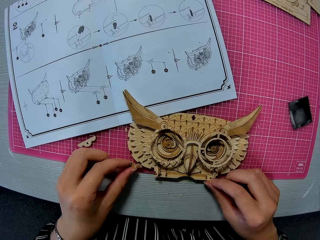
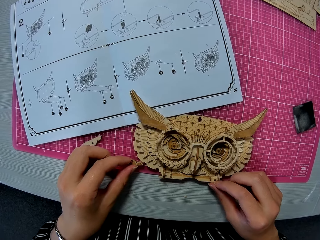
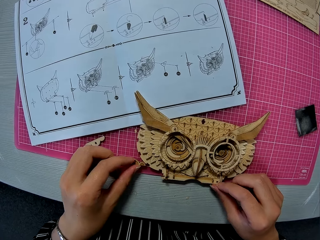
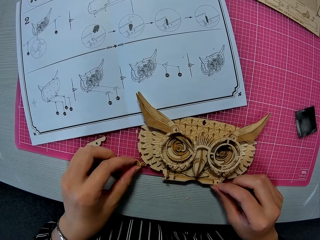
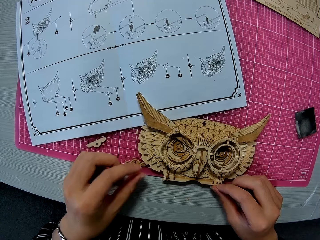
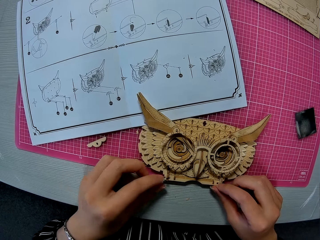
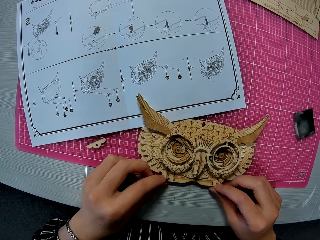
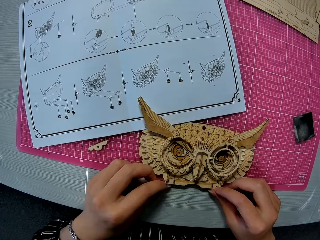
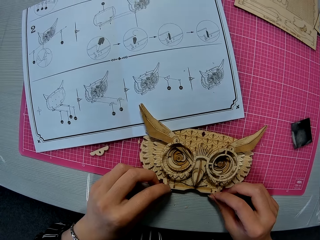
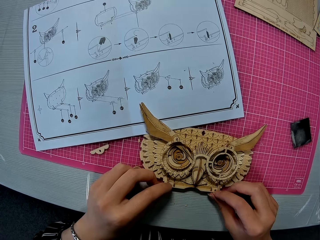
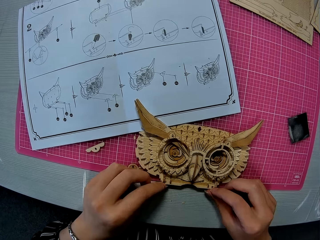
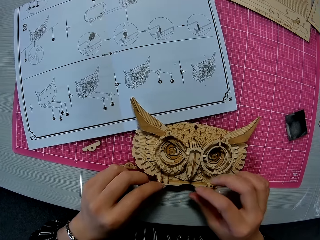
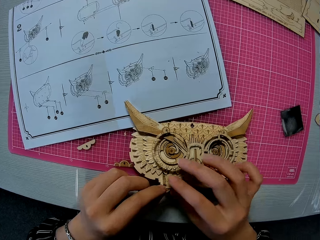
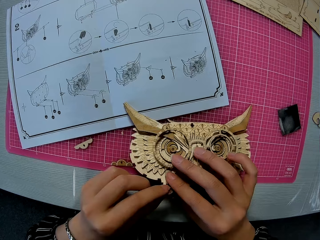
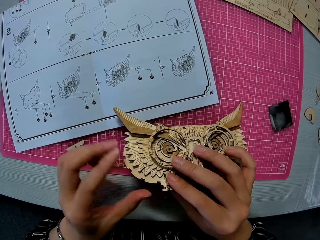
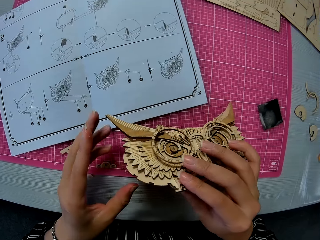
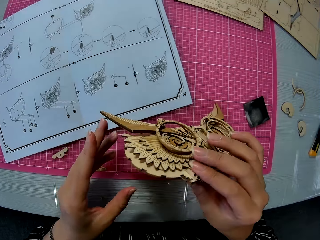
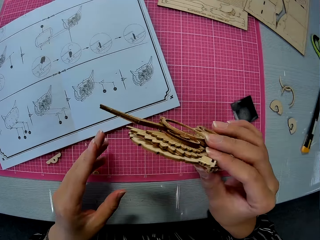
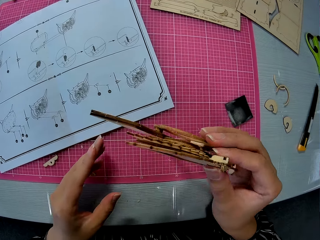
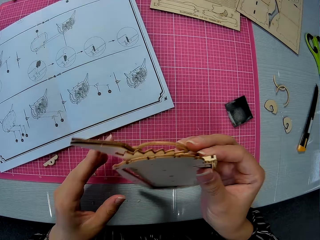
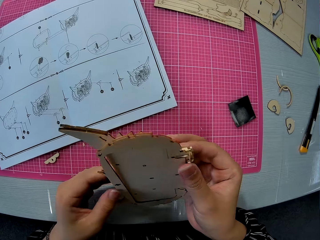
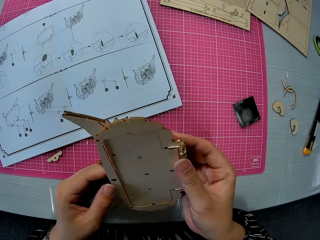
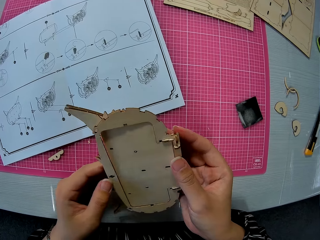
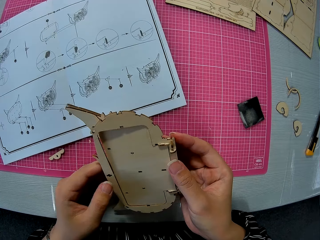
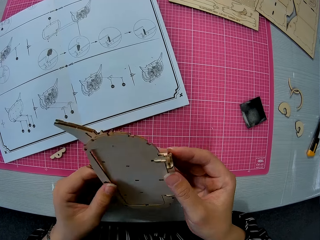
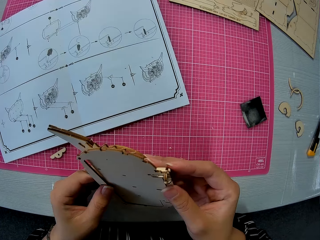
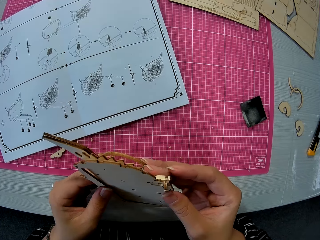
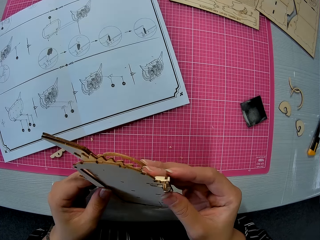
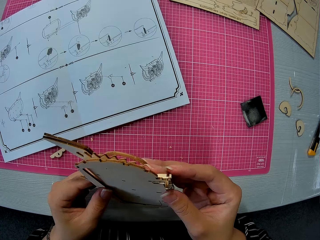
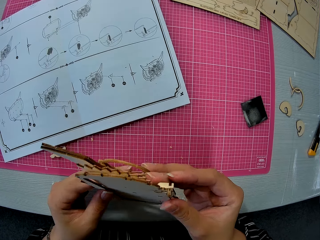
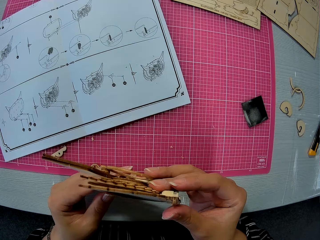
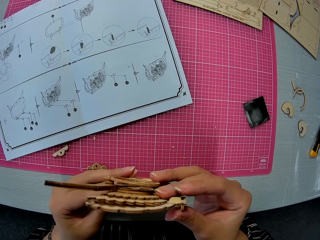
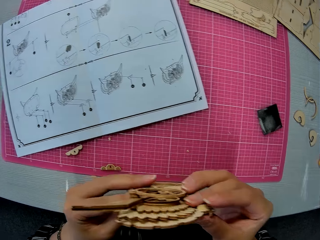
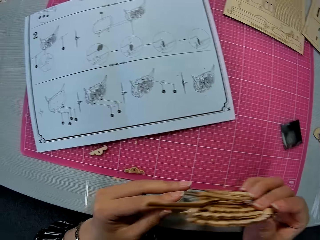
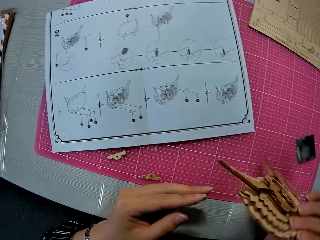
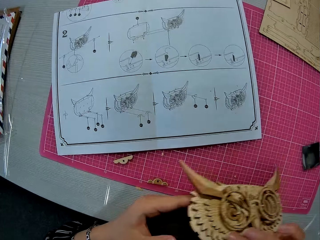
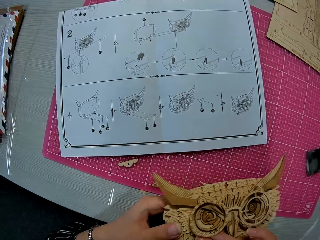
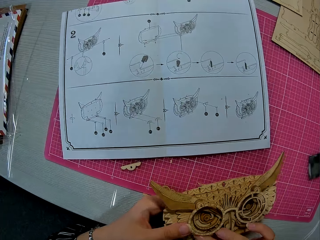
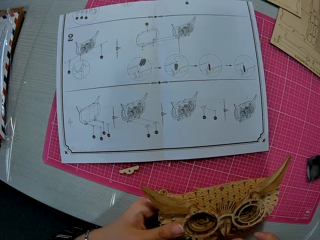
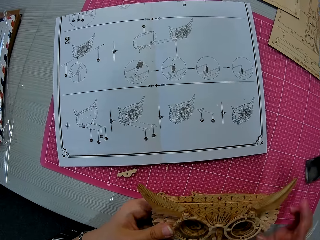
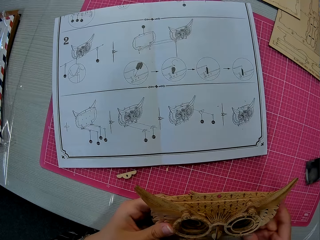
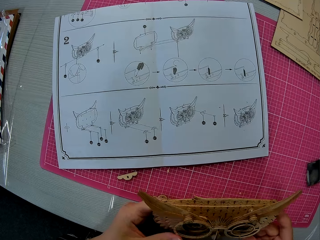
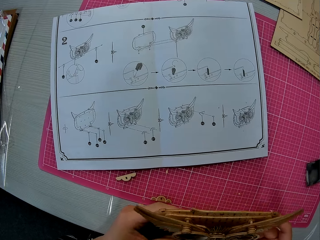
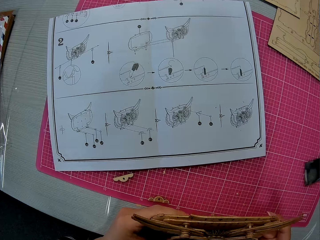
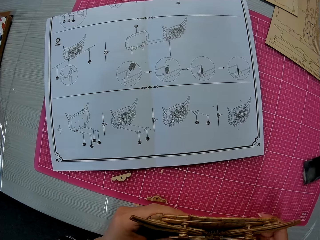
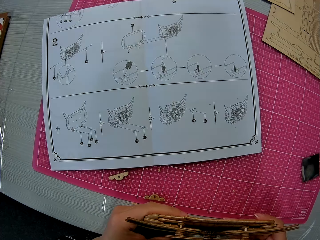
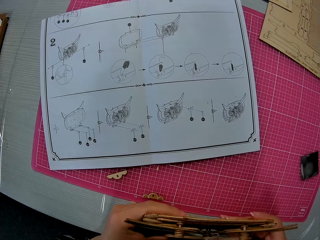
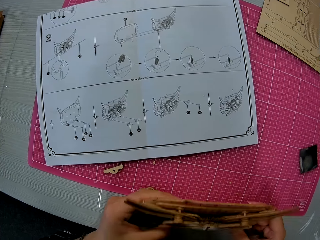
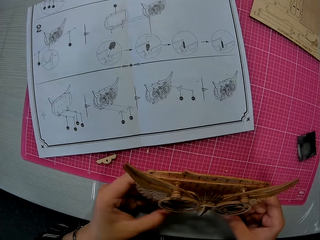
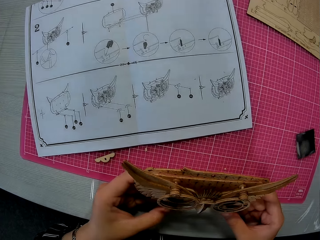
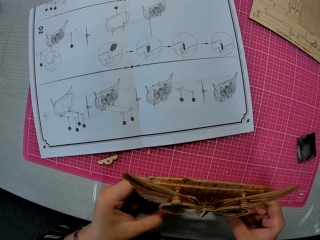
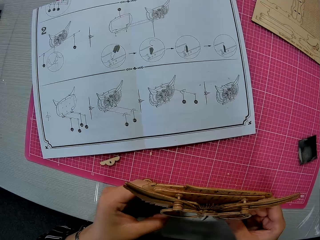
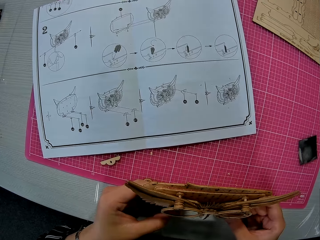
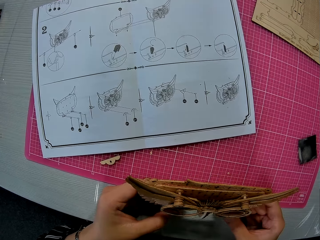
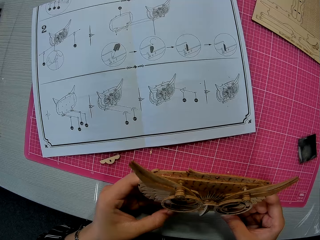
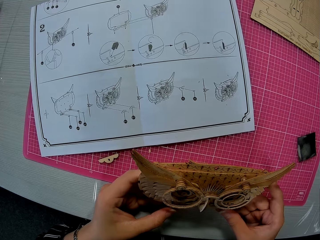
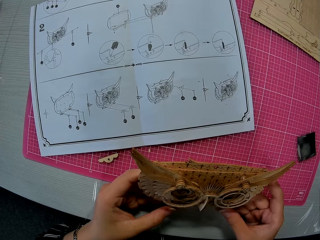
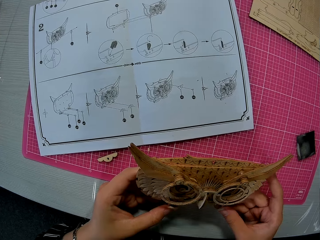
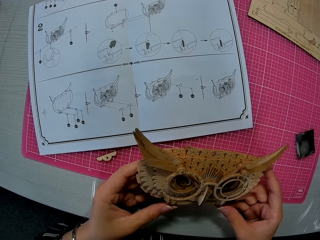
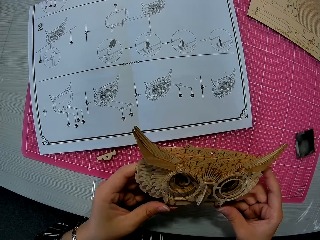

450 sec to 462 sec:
The camera wearer drops the small piece on the cutting mat. They pick up the assembled wooden puzzle piece or owl storage box. They turn the owl storage box. They hold the owl storage box.

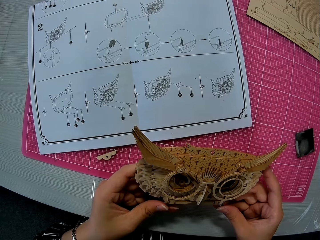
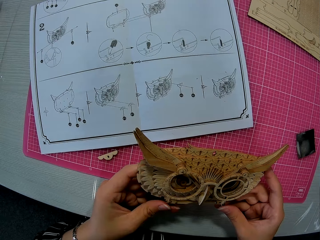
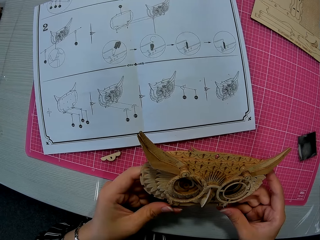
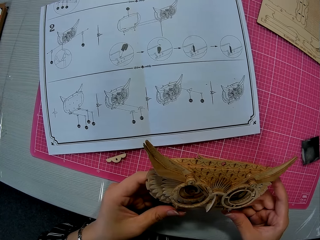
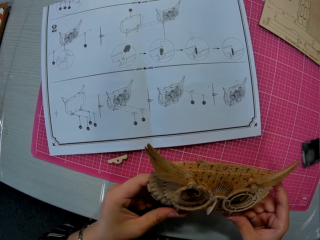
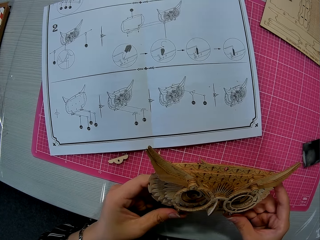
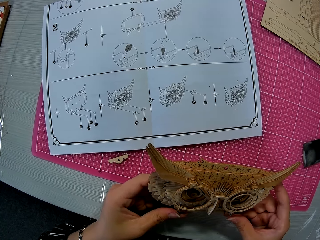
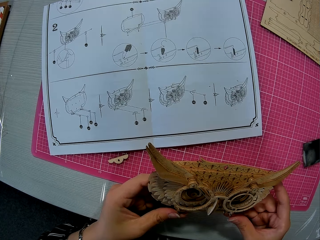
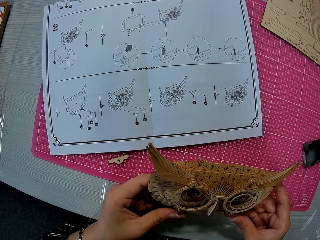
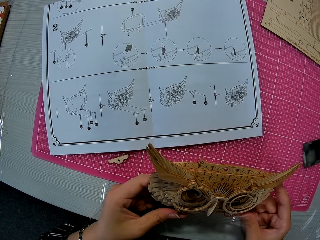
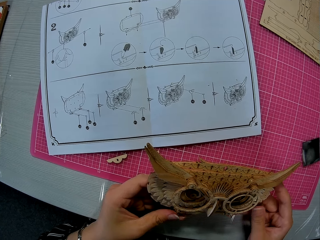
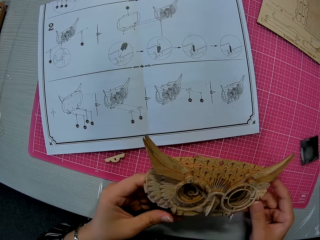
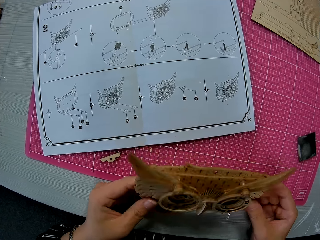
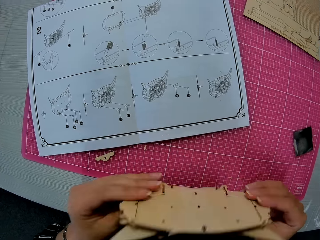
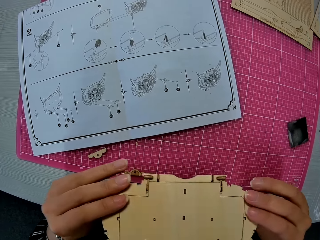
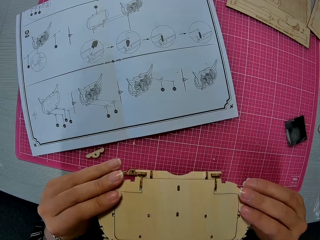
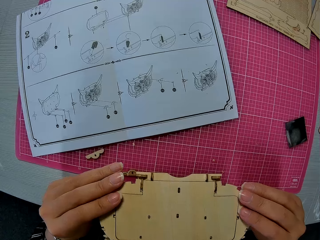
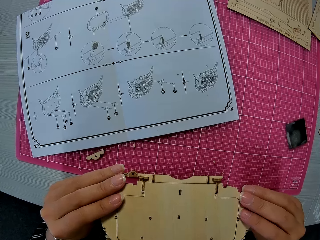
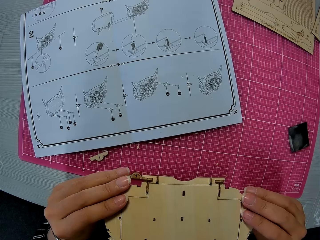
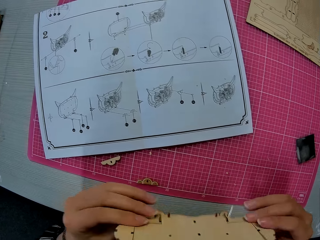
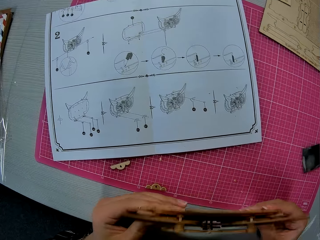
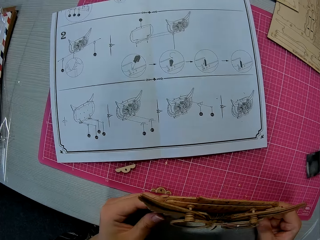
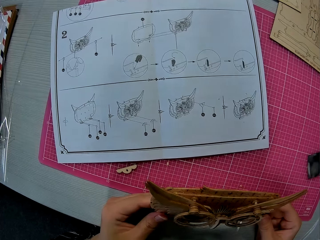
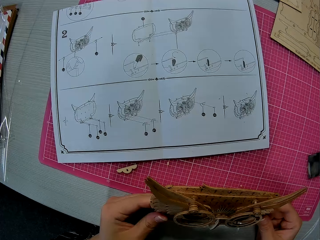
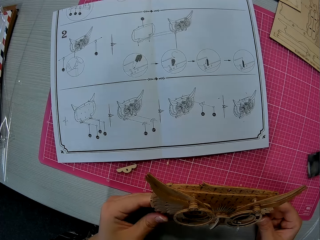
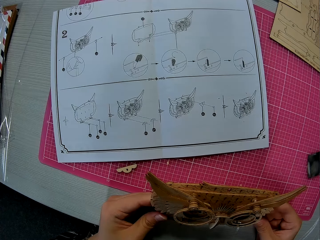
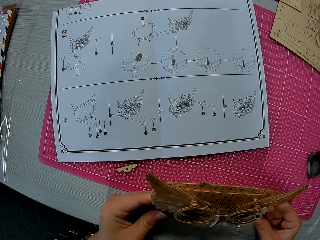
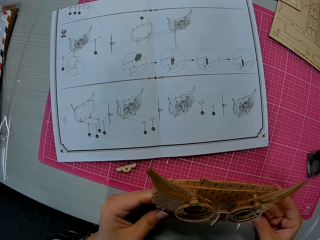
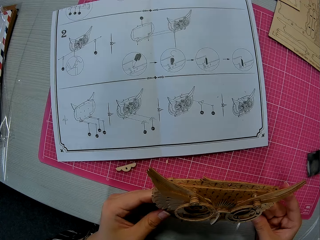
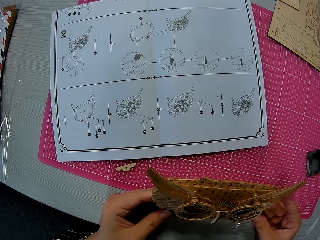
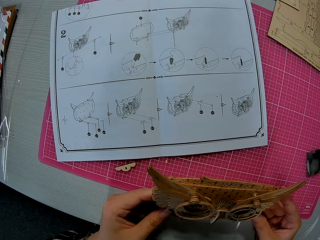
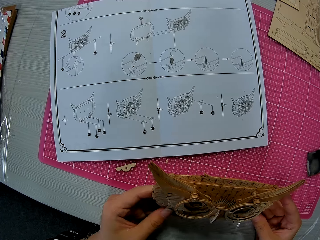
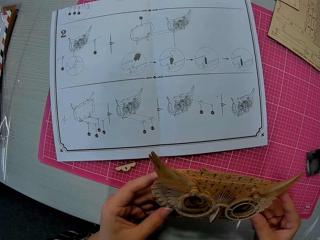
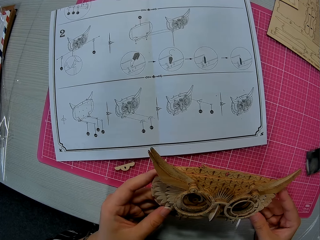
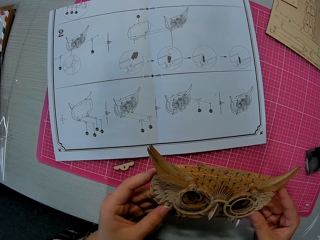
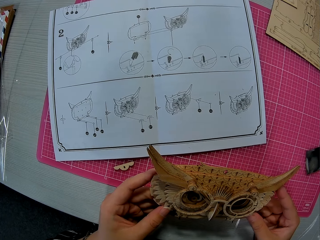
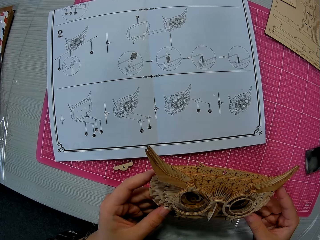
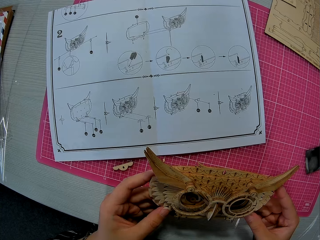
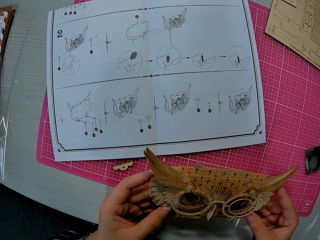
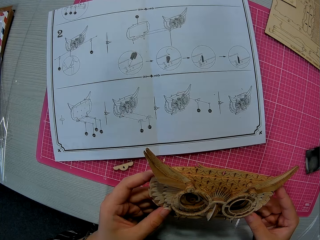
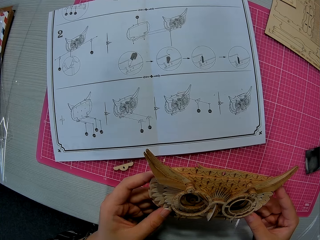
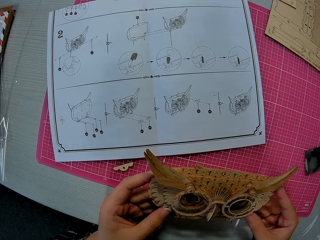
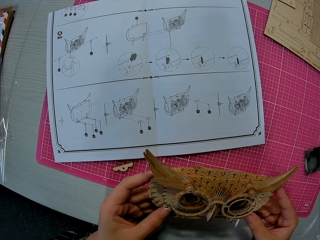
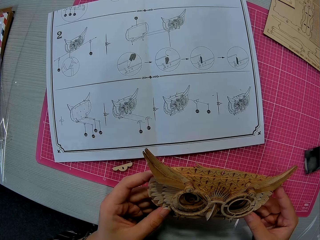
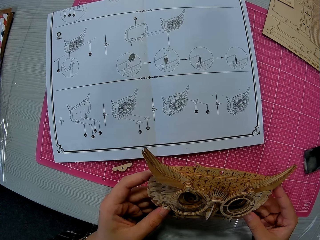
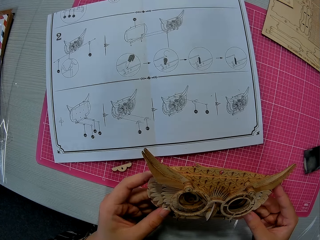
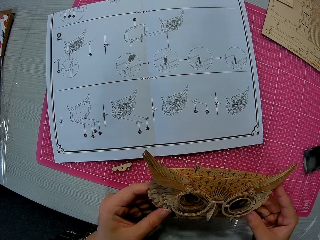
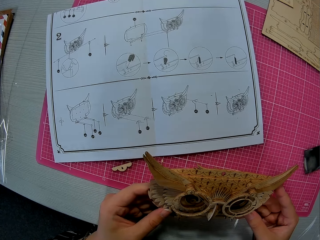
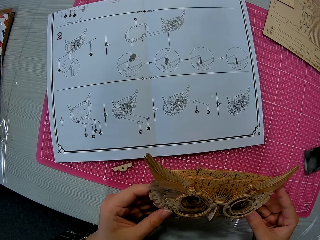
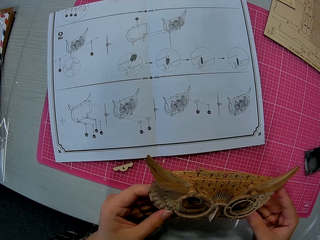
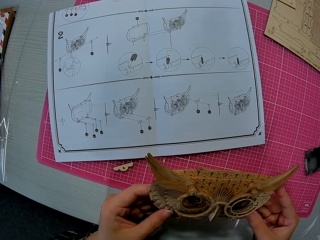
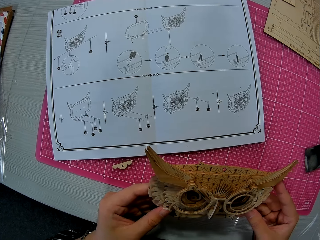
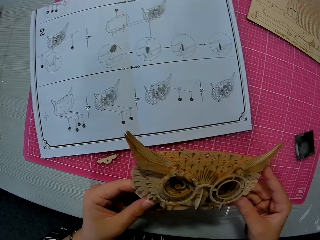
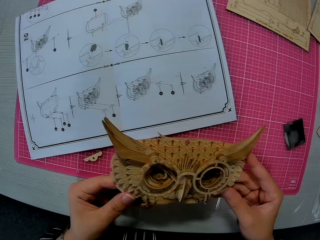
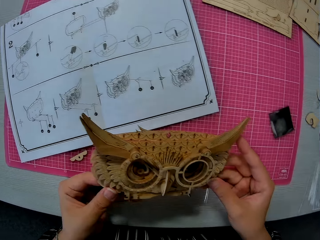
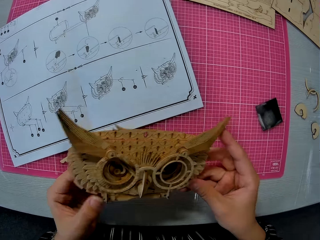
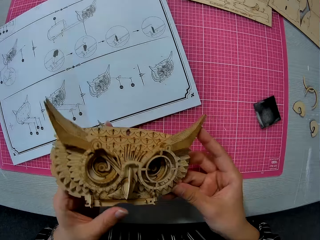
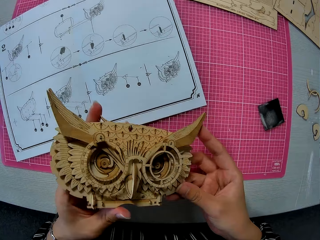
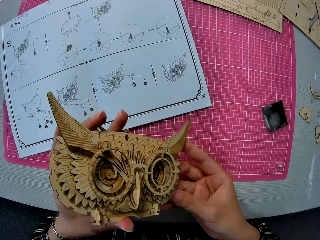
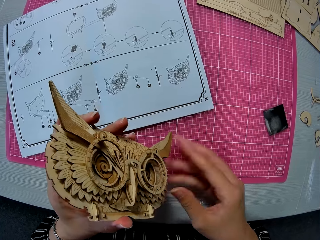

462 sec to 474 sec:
The camera wearer turns the owl storage box. They hold the owl storage box.
